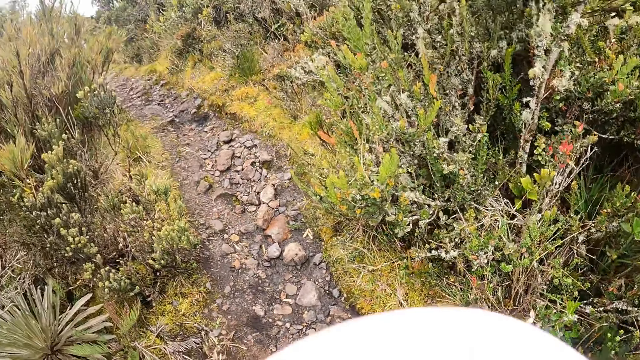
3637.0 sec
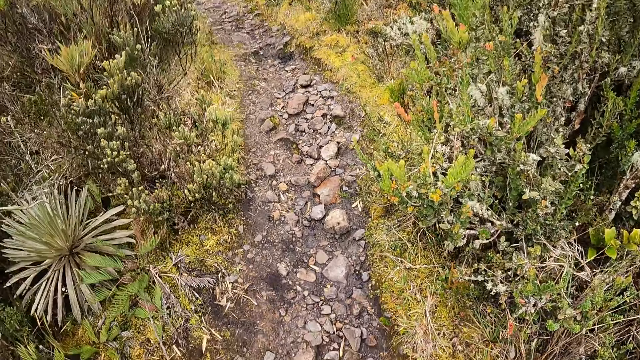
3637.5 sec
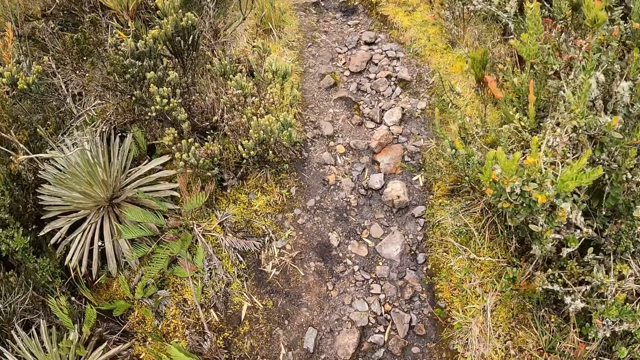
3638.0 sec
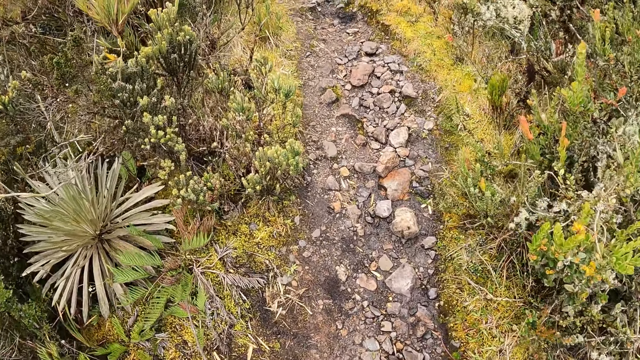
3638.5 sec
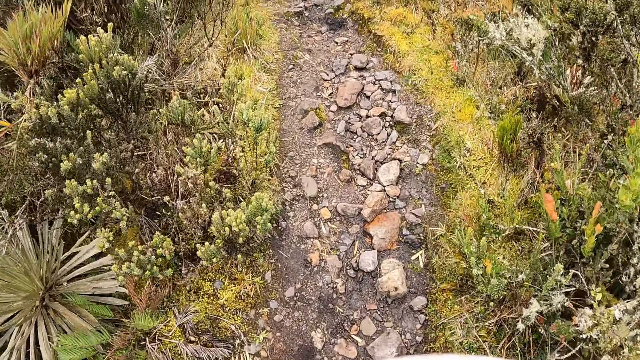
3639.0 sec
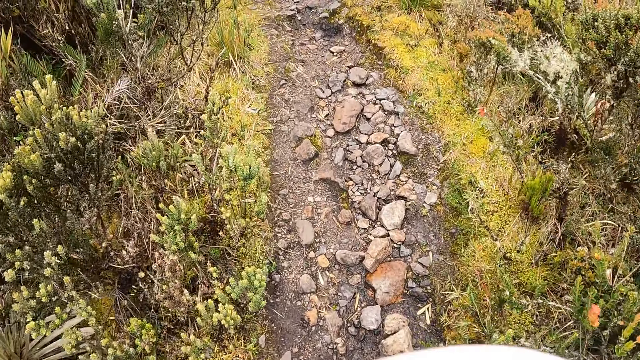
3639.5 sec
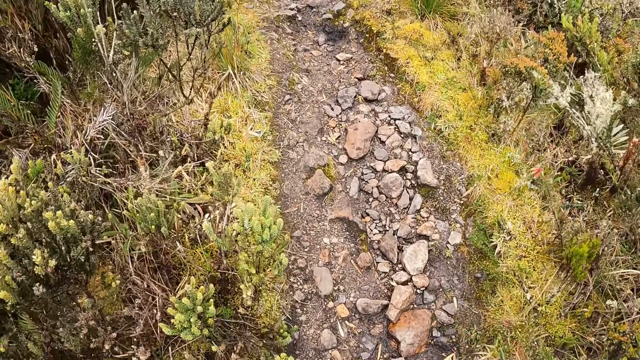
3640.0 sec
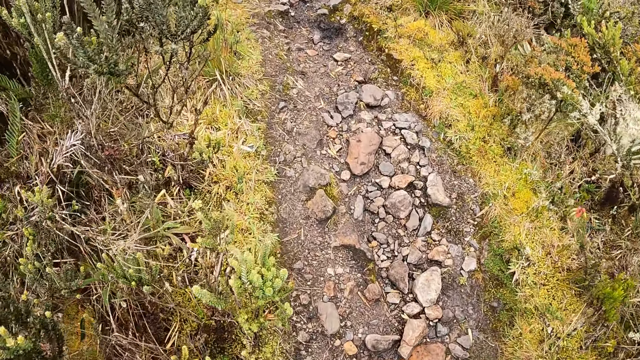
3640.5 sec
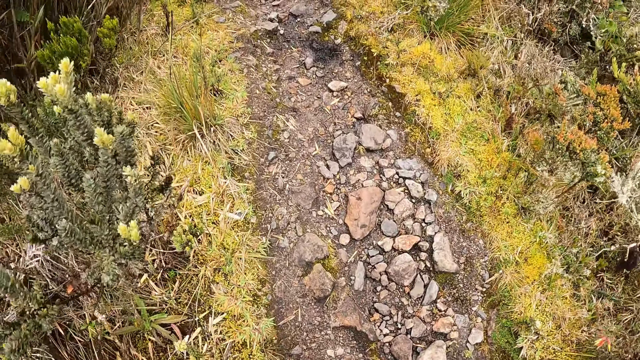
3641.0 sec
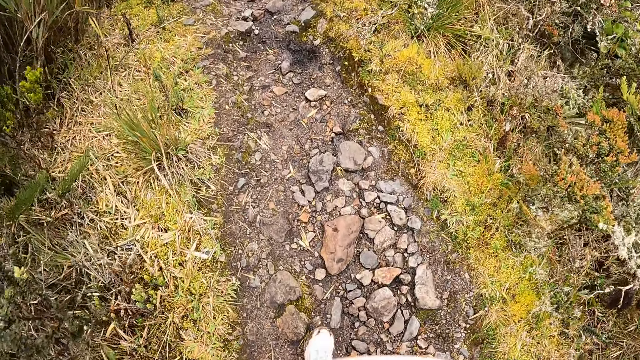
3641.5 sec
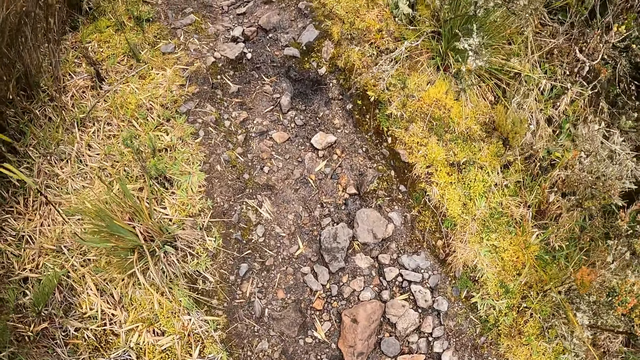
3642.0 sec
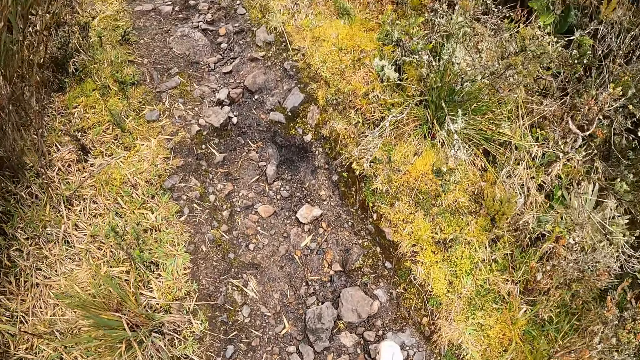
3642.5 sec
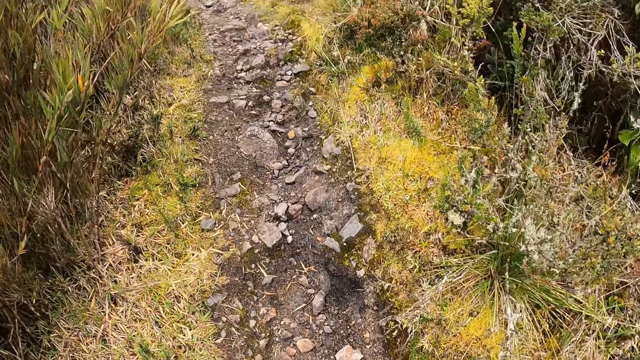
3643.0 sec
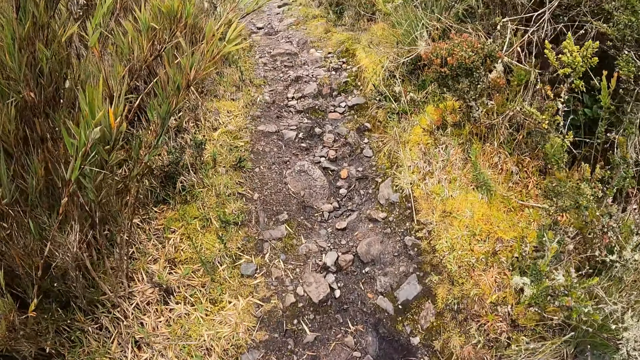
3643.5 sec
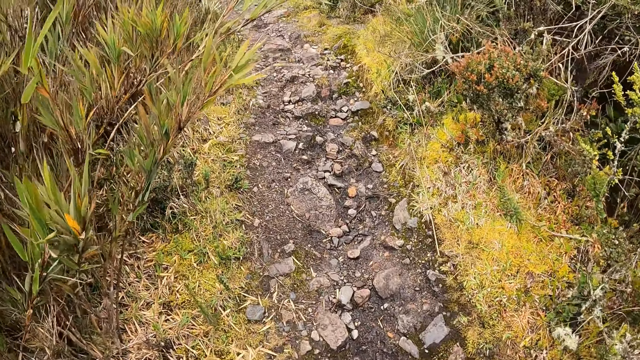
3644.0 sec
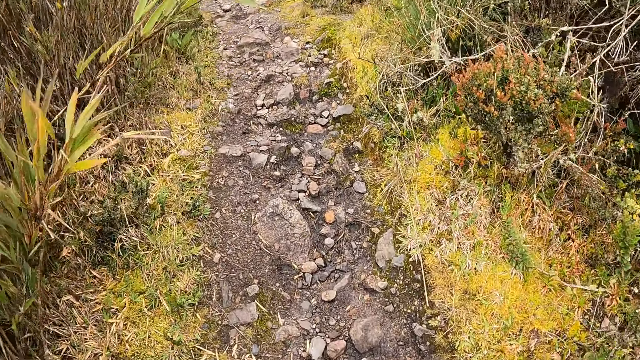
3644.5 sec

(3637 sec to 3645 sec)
The camera wearer walks on the footpath up the hill.

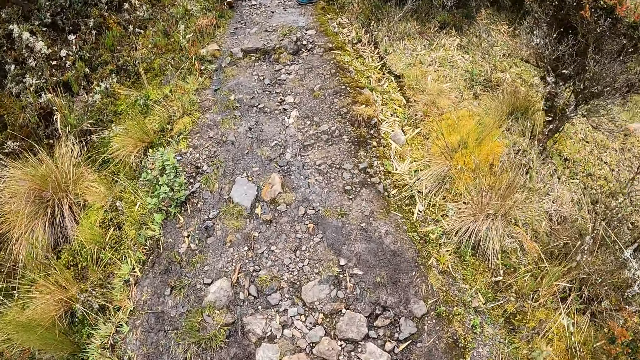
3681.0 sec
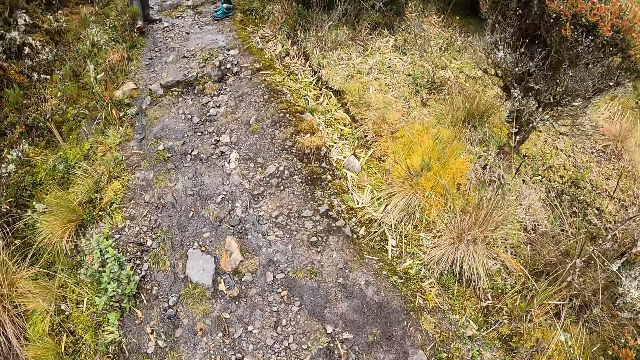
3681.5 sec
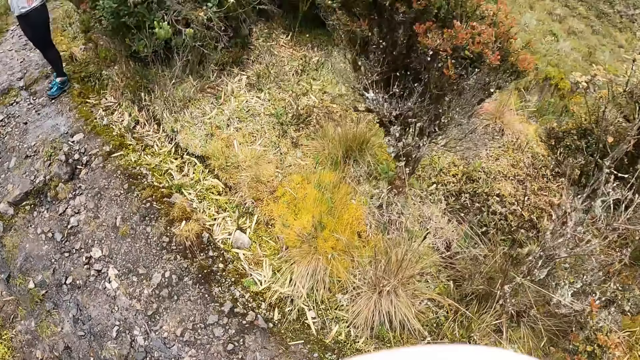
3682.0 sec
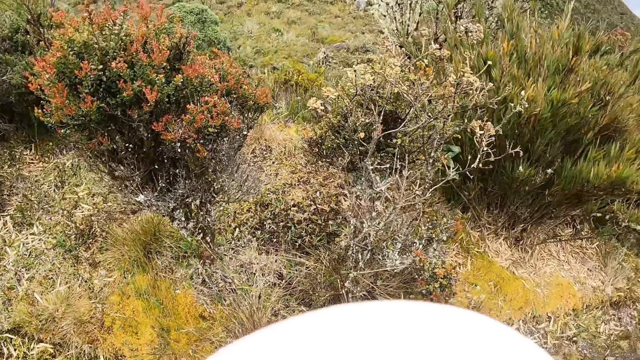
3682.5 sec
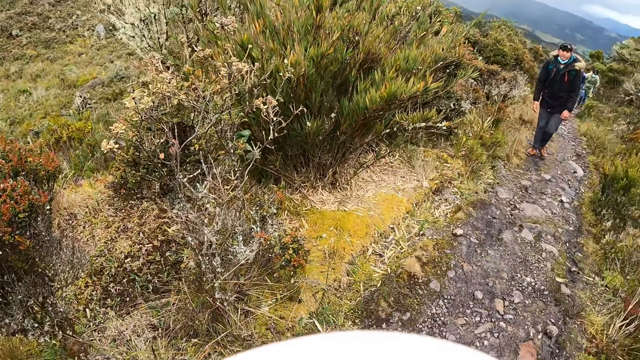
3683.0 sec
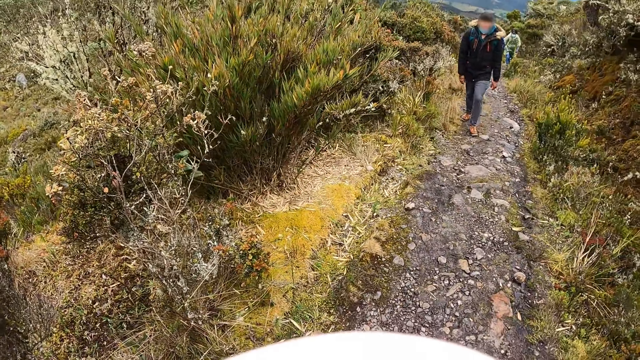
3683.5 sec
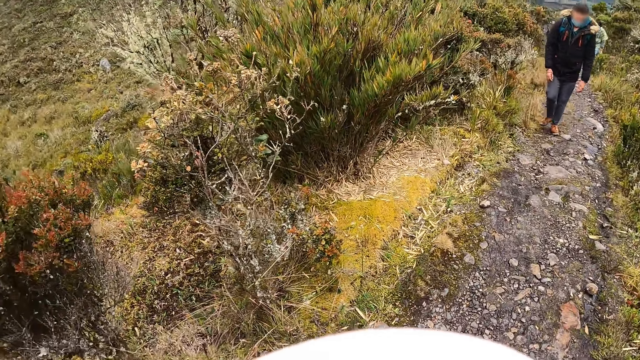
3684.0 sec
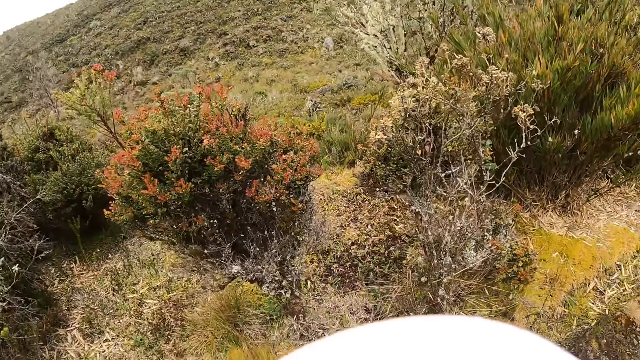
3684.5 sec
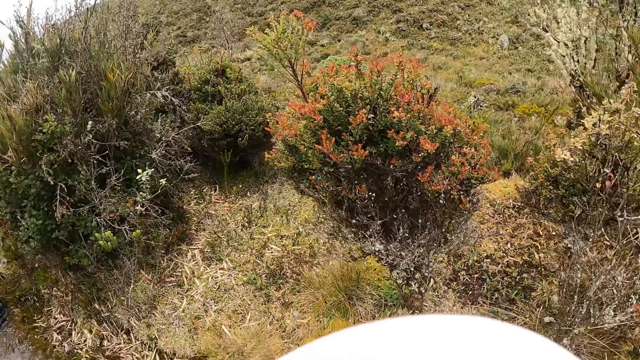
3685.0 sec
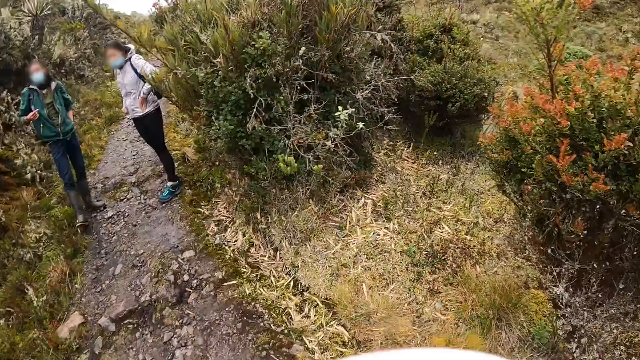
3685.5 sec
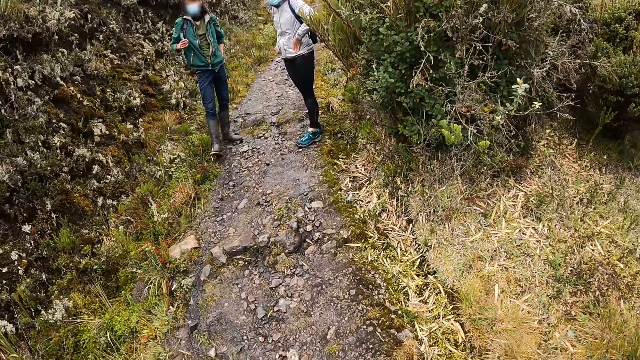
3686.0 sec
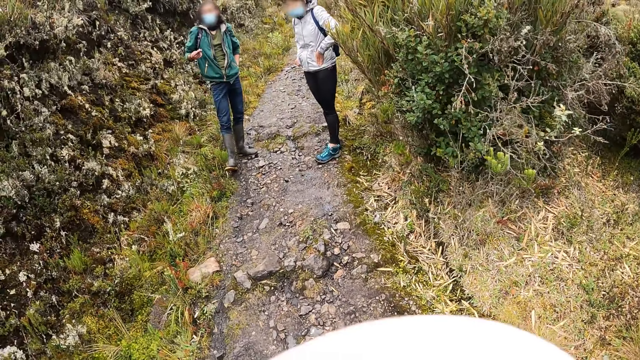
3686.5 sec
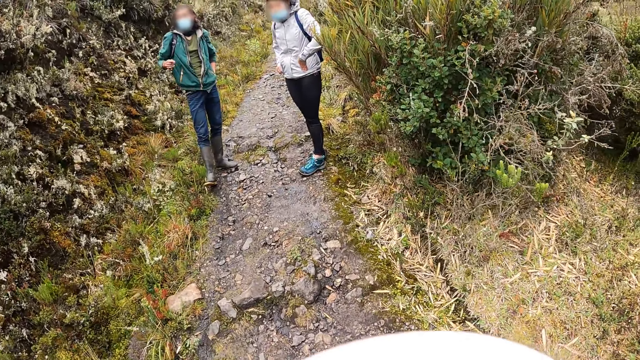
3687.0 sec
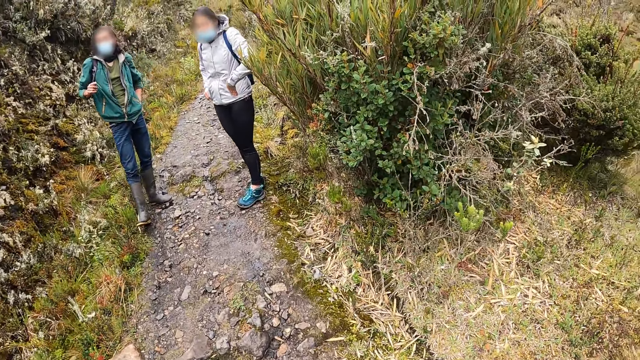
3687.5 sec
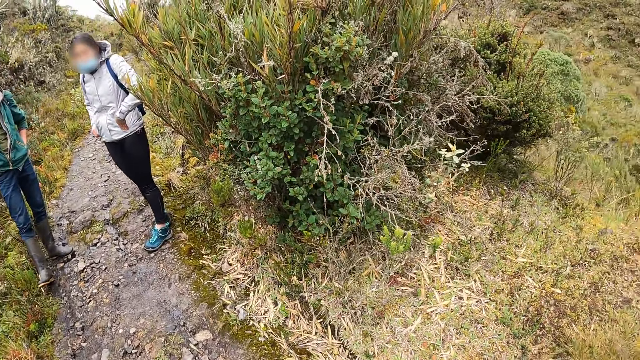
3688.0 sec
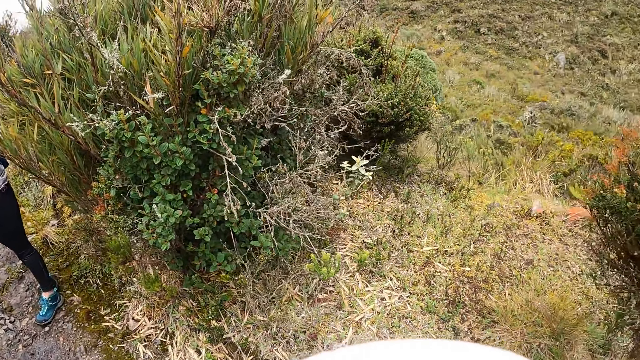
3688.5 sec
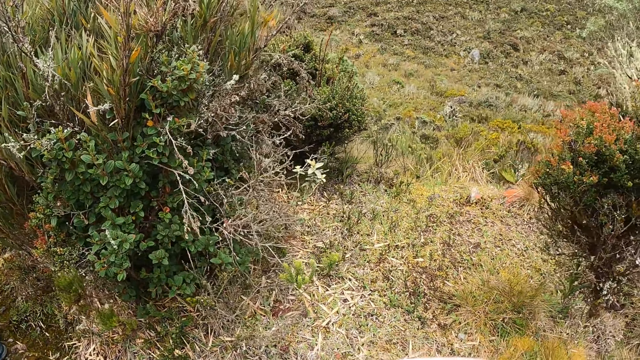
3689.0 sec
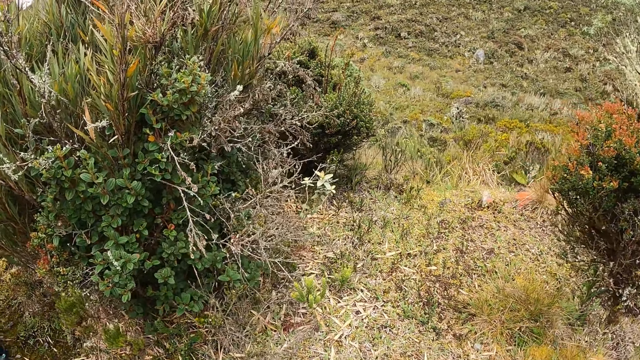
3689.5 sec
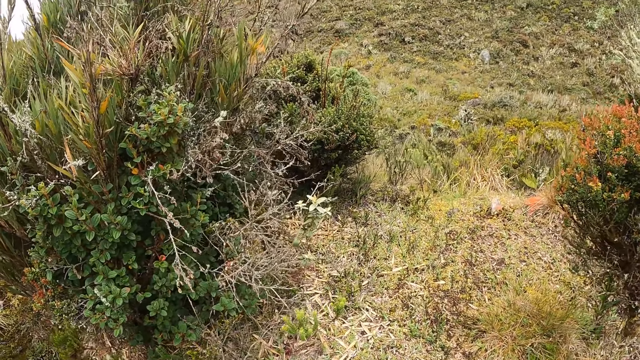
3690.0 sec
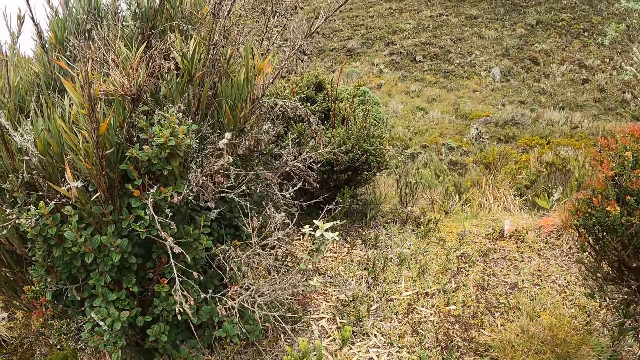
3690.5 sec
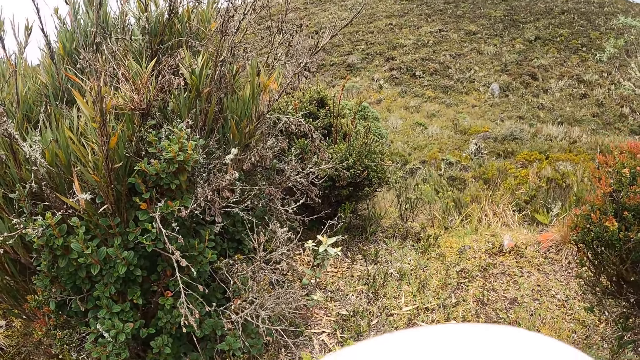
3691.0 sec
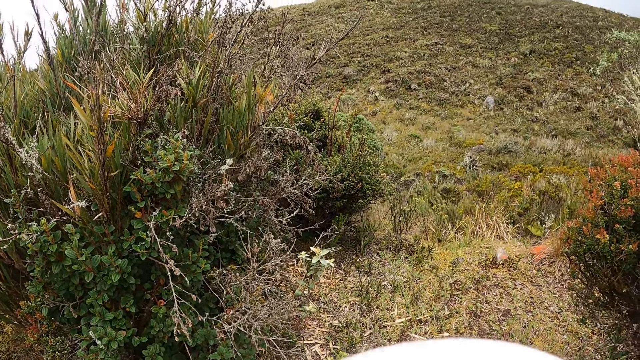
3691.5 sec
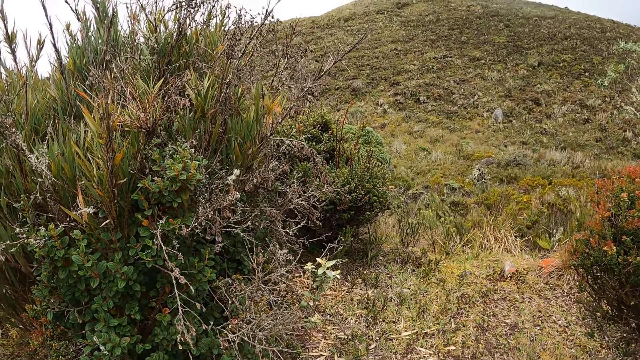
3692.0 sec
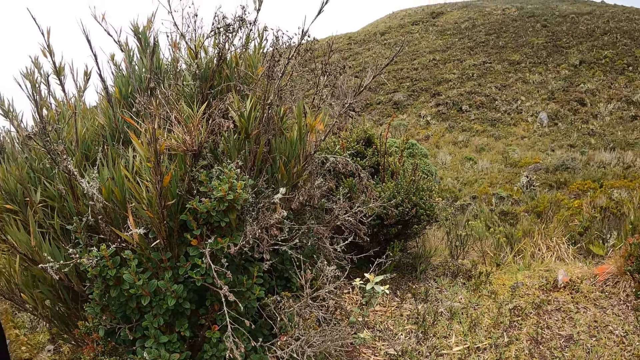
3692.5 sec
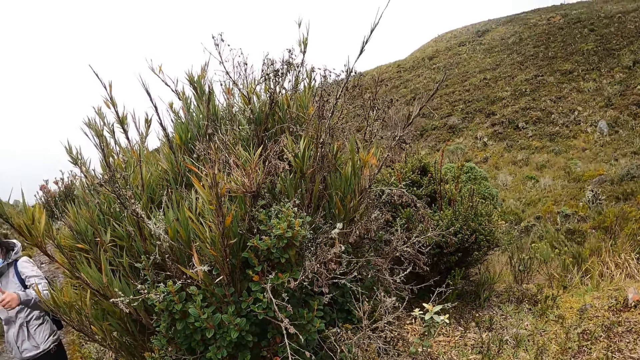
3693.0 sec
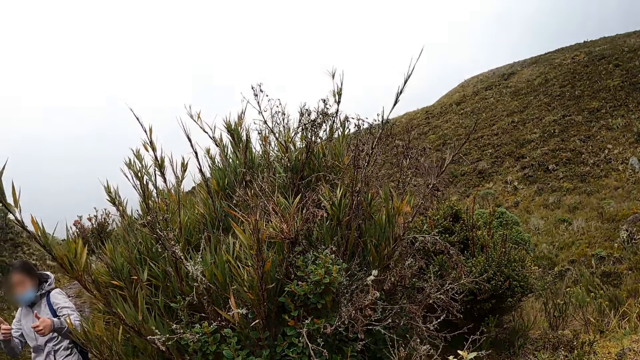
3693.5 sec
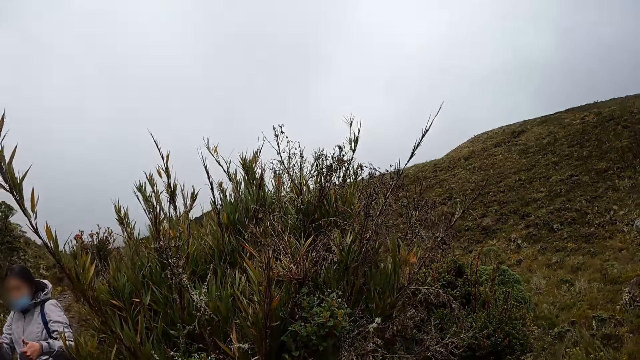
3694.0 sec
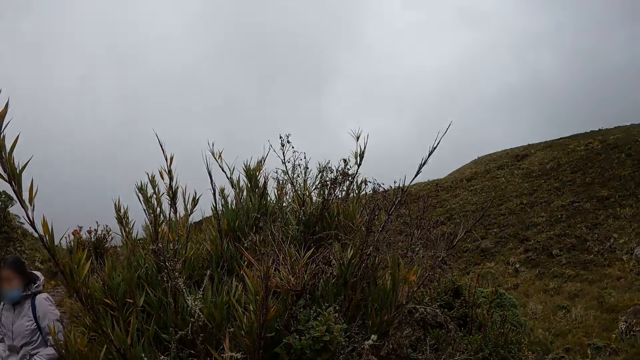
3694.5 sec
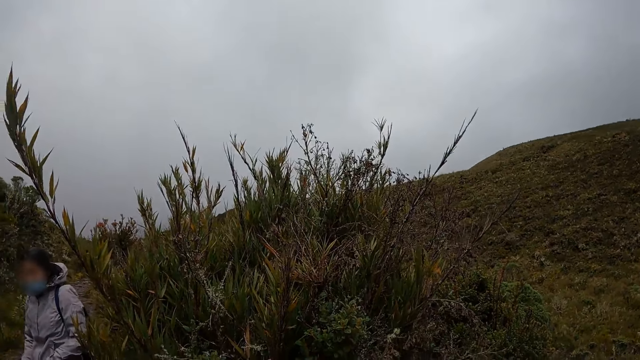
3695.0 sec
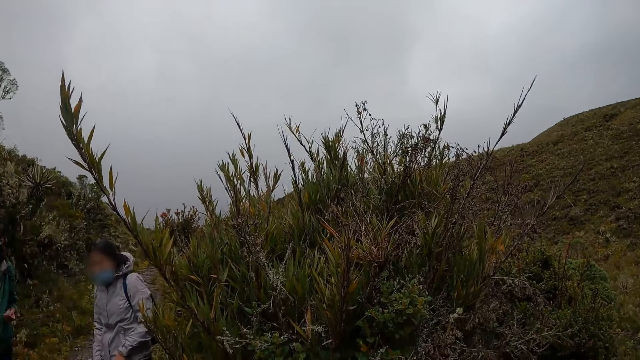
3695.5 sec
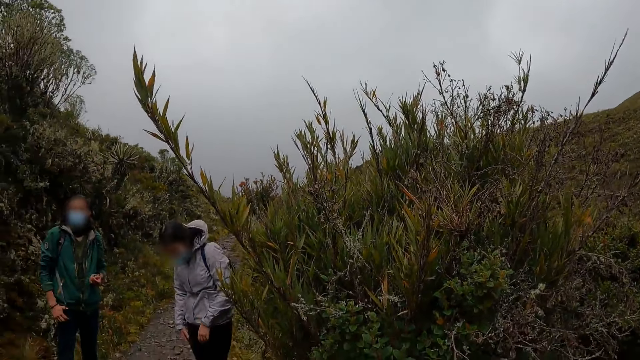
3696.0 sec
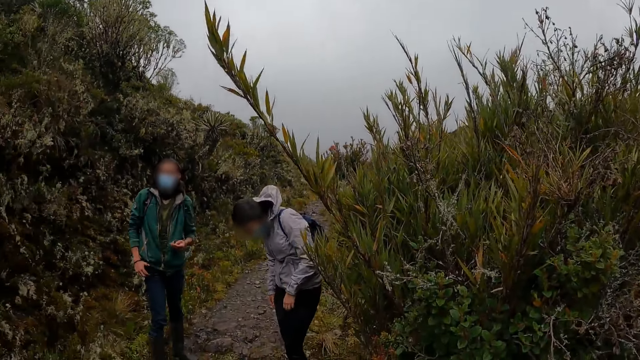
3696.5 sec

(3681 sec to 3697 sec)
The camera wearer looks around. A man spins a reed in his right hand. A woman interacts with the camera wearer.
